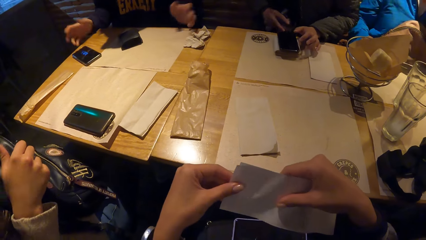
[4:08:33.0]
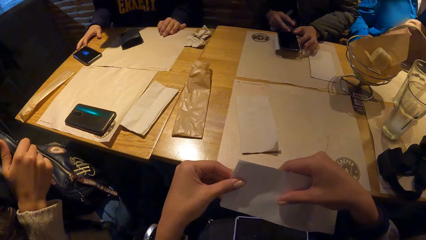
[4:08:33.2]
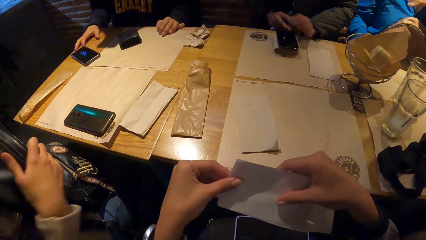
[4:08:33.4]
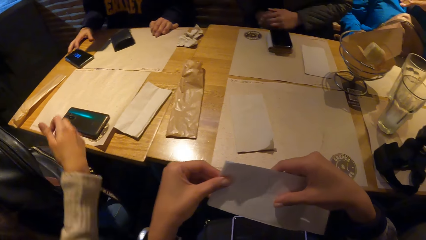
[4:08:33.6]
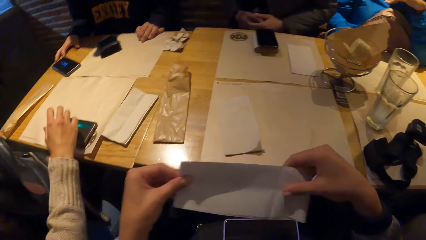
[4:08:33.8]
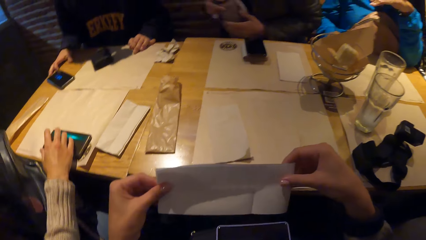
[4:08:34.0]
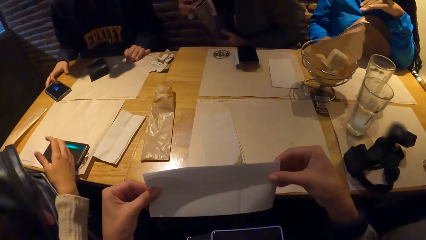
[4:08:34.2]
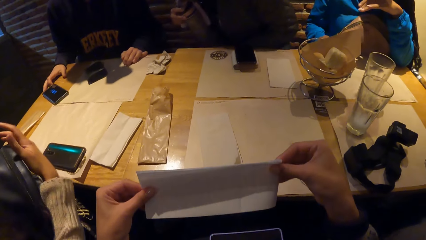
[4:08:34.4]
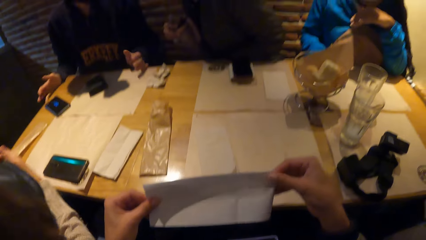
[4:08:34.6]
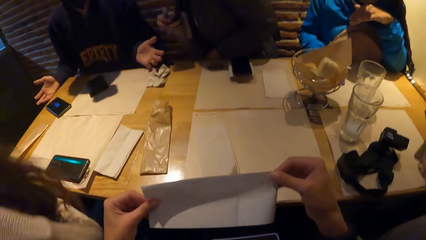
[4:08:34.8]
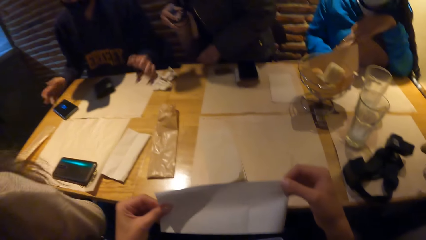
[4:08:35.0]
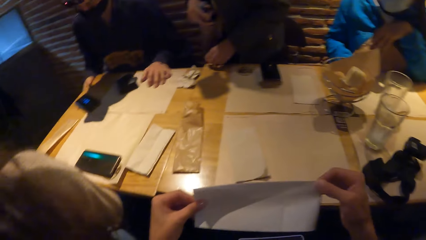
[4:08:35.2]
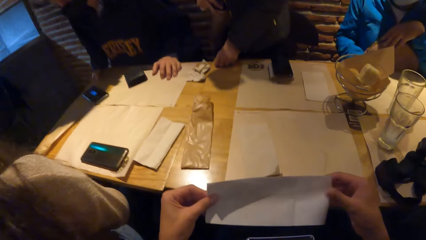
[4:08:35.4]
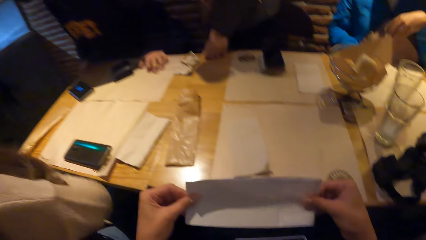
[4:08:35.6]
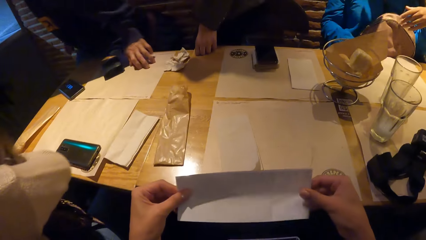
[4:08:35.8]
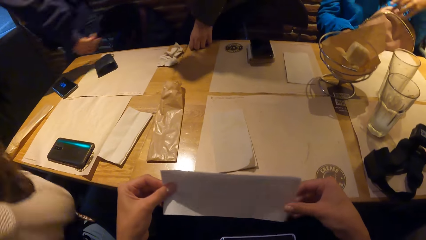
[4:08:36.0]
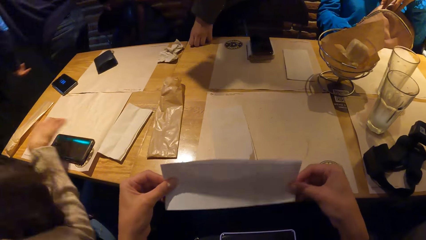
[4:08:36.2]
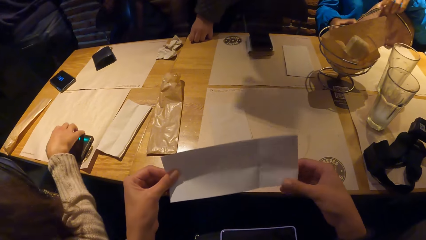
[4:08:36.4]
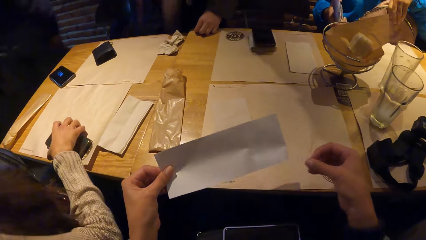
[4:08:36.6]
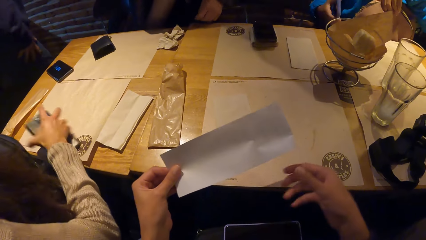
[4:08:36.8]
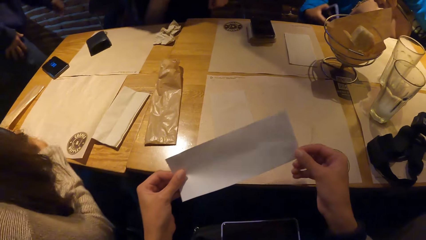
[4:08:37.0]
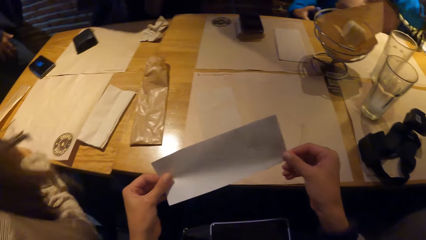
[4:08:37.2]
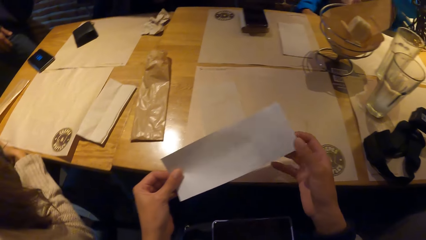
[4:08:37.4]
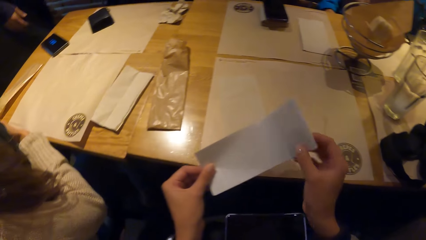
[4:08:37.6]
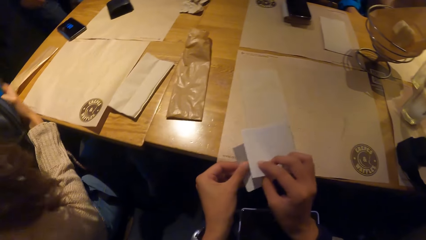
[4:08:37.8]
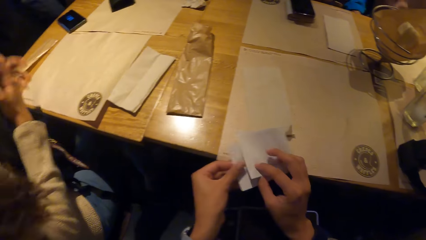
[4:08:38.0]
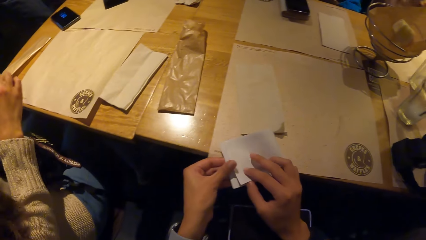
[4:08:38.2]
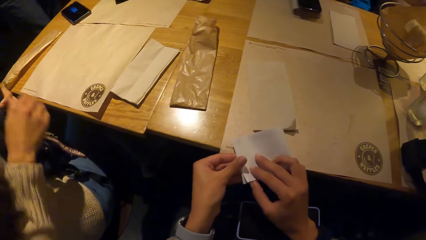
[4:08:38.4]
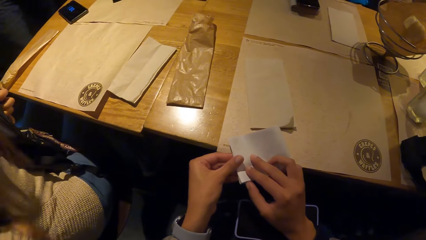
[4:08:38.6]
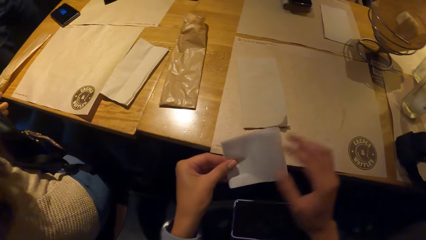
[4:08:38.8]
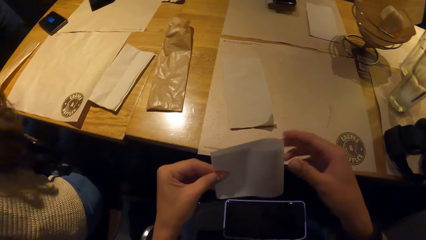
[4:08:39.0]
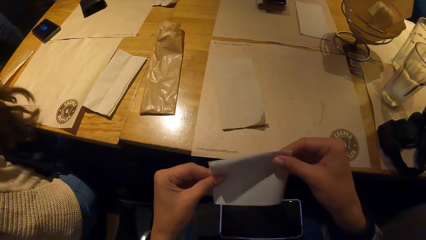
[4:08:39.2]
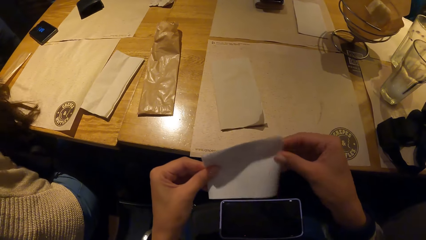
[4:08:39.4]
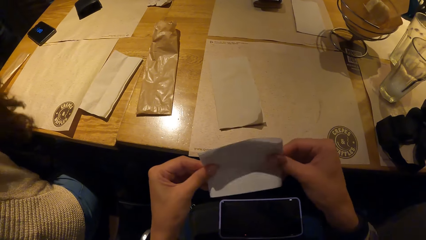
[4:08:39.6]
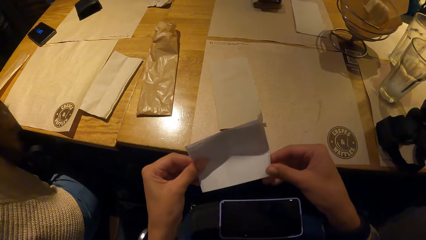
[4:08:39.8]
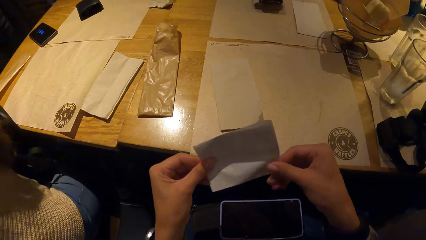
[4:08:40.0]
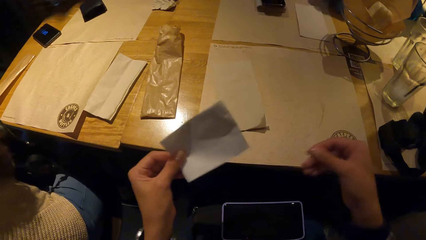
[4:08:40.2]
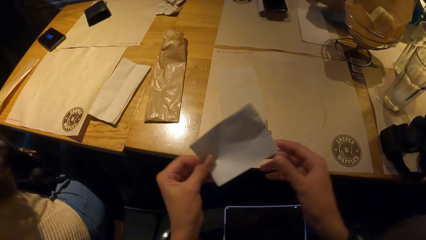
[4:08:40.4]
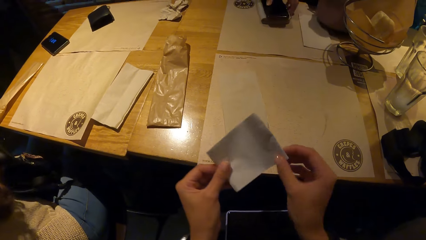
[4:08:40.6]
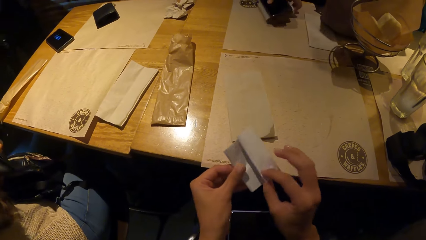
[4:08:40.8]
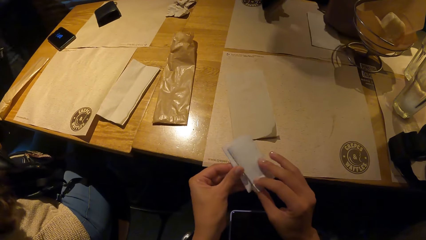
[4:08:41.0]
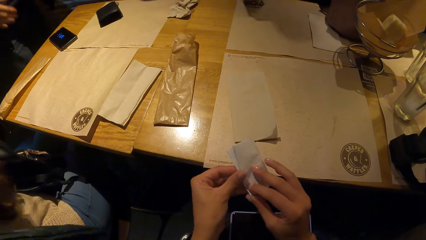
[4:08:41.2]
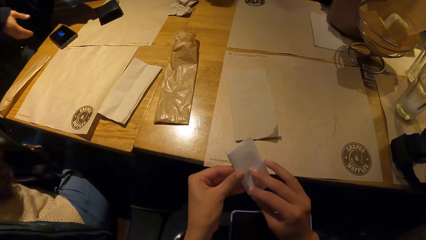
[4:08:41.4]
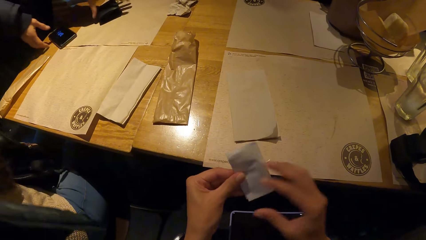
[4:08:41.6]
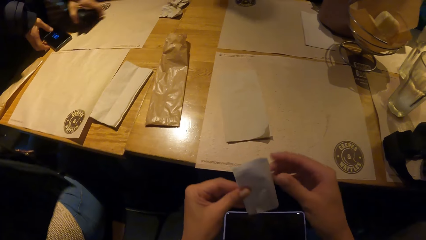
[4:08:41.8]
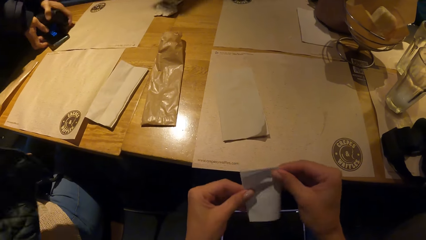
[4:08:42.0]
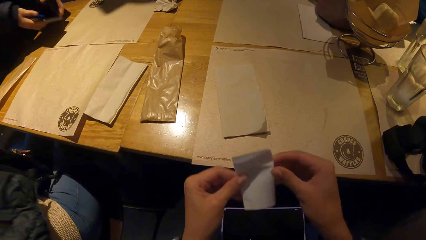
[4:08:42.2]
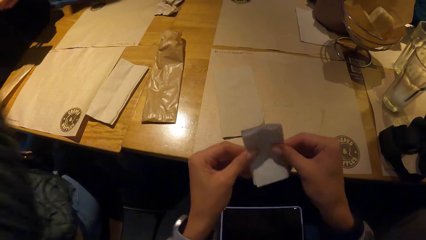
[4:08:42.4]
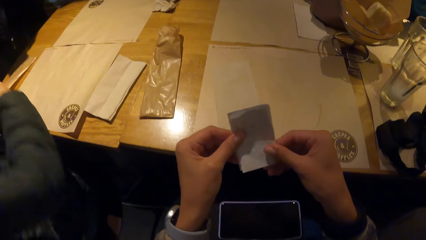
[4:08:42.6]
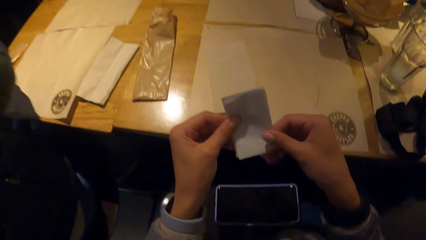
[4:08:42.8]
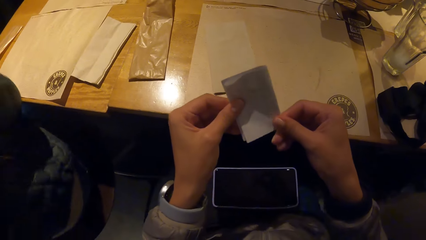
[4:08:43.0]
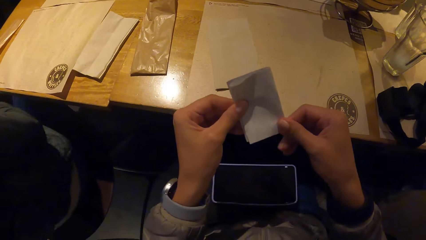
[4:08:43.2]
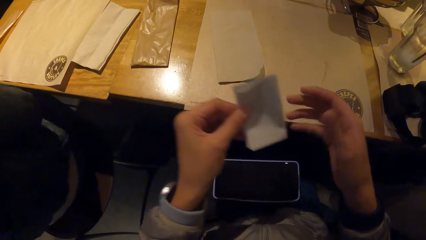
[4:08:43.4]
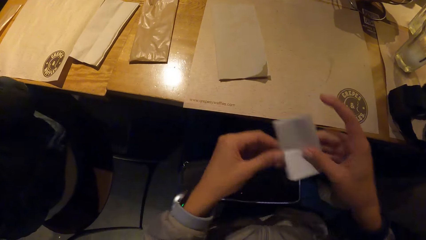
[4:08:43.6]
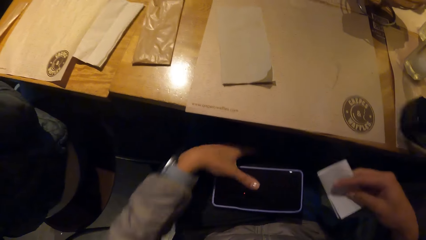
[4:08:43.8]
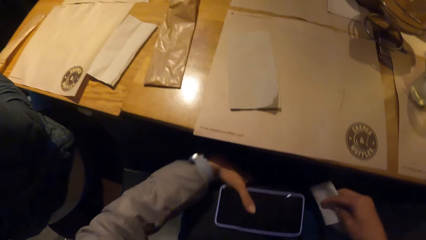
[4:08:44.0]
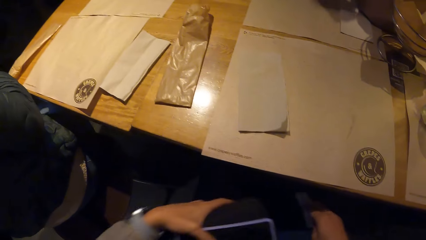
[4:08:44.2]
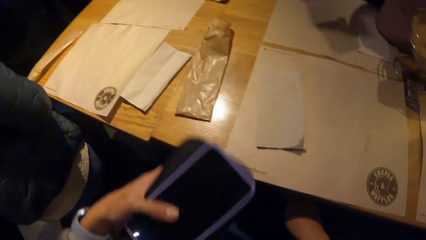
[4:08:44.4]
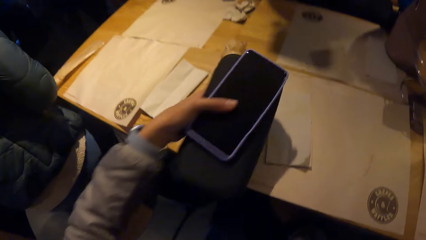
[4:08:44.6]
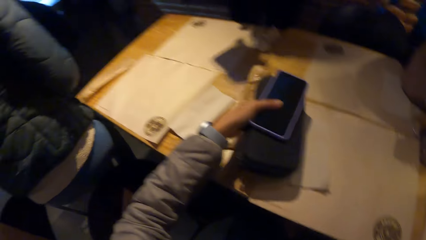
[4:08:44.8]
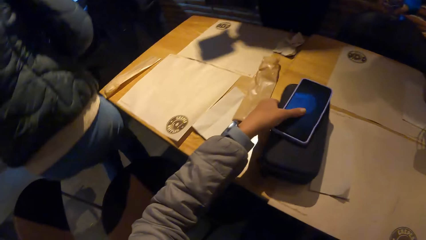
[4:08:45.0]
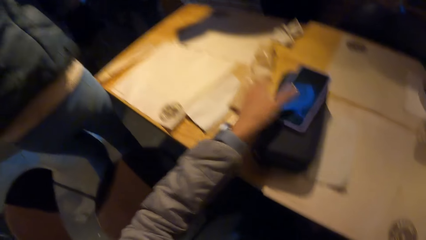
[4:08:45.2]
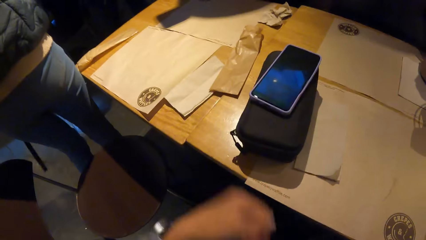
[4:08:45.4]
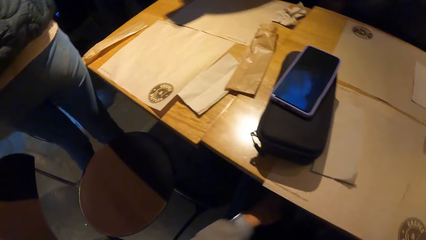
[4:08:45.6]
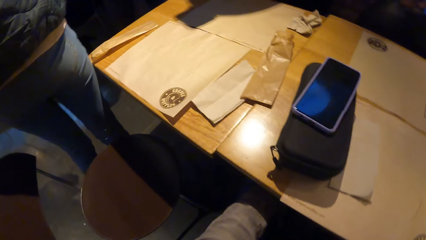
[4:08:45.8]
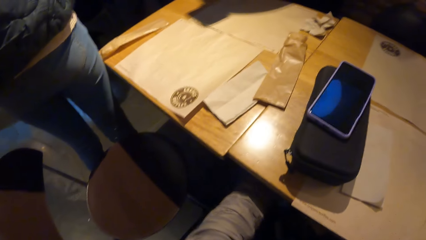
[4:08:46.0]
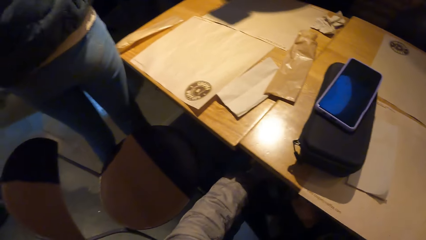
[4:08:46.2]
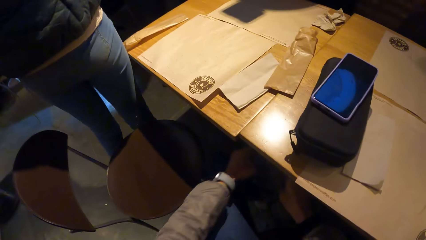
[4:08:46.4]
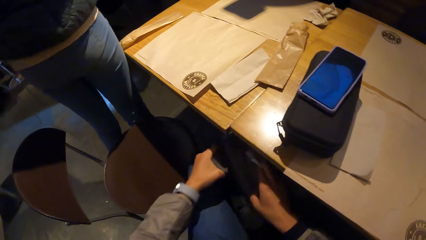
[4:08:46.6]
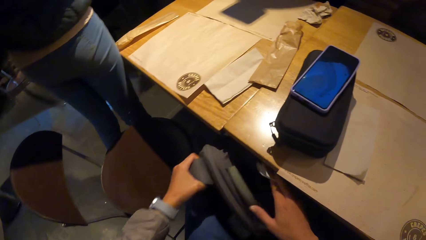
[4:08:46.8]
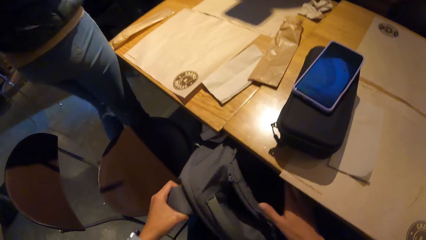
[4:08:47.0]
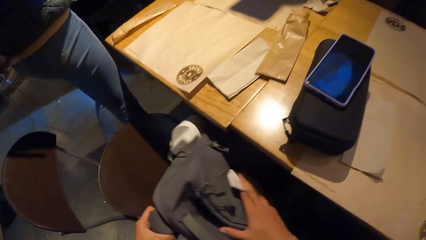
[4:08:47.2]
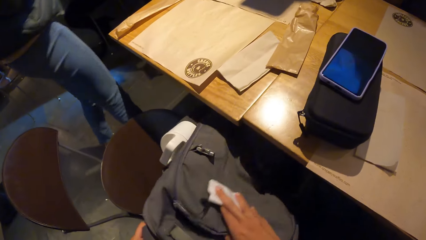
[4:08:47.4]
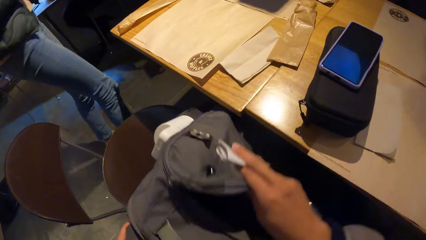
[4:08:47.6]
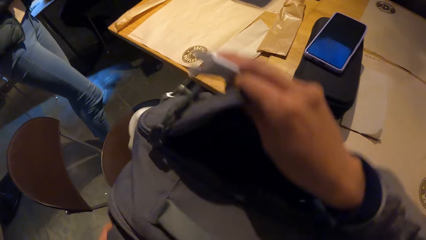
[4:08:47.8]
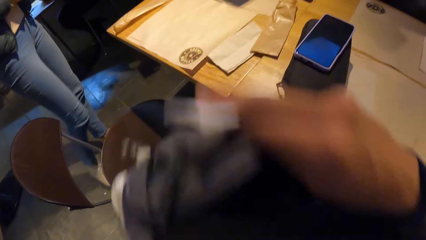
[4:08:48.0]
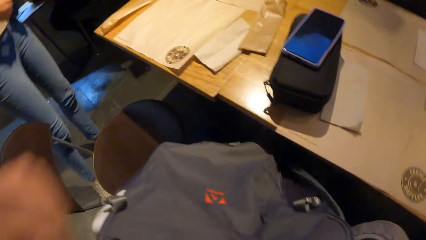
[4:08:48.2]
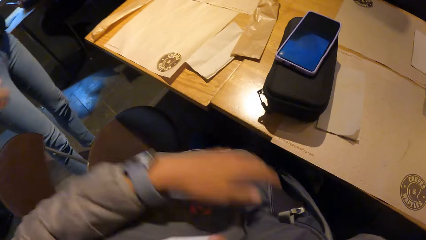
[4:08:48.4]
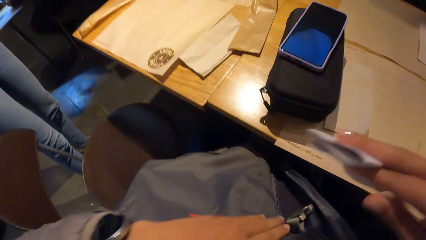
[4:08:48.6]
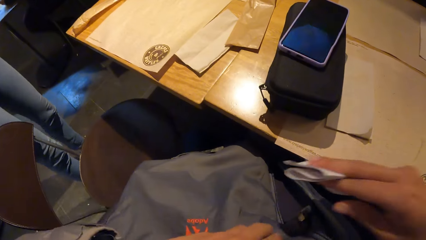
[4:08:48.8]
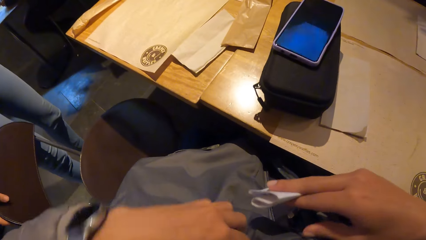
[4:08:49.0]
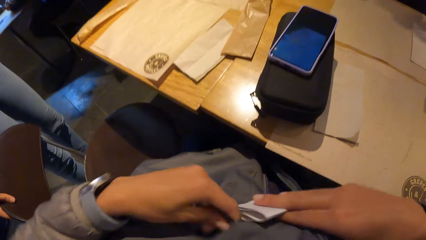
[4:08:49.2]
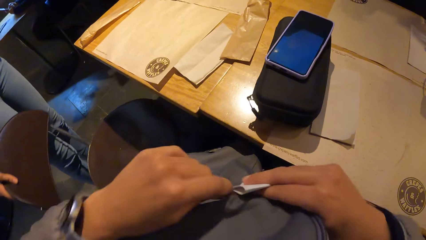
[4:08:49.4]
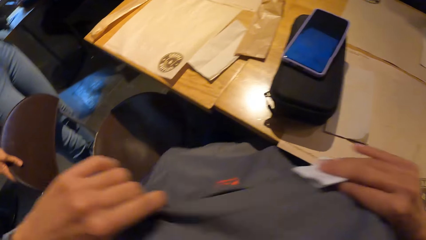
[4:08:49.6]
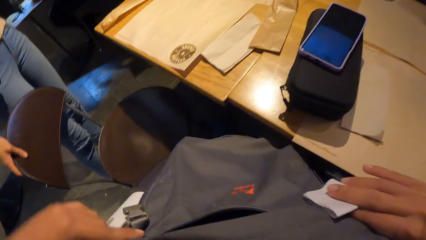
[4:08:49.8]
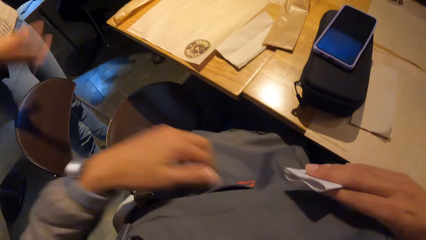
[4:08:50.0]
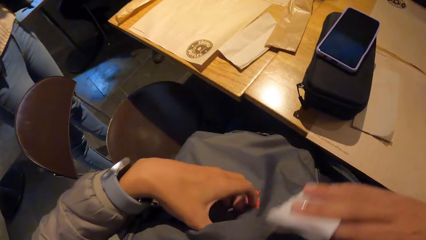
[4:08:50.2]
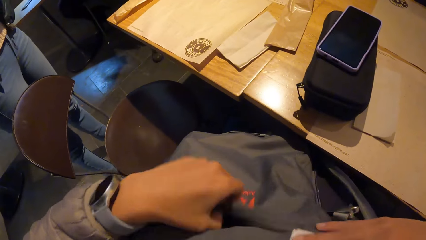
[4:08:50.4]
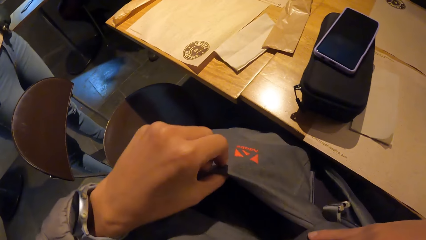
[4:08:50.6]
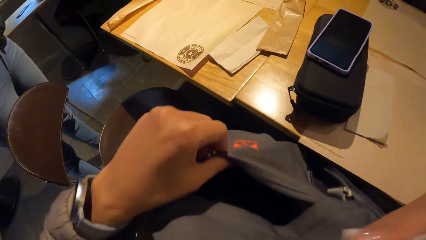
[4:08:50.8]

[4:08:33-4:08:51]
A woman holds the bottle with her right hand. A man stands. Another woman picks up the phone from the table with her right hand. Another man walks. A third woman holds a phone with her right hand and picks a bag from her lap with her left hand. The camera wearer folds the receipt. The third woman places the bag on a table with her left hand. The first woman picks up the phone from the table with her left hand. A third man picks up the wallet from the table with his left hand and picks up a phone from the table with both hands. The camera wearer holds the paper with his right hand. He picks up a purse and a phone on his thigh with his left hand. He places the purse and the phone on the table with his right hand. He picks up a bag from under the table with both hands. A woman walks. The camera wearer opens a zip on the bag with his left hand. He puts the receipt in the bag. He opens the bag with his left hand.
